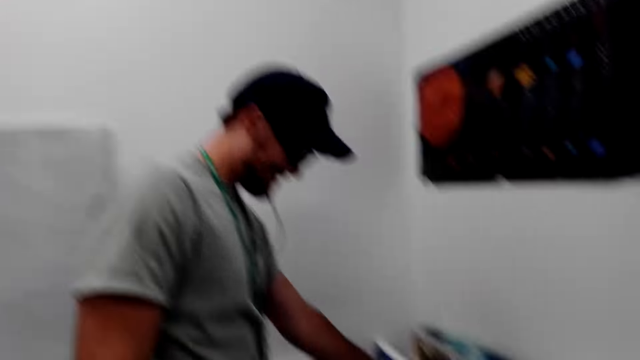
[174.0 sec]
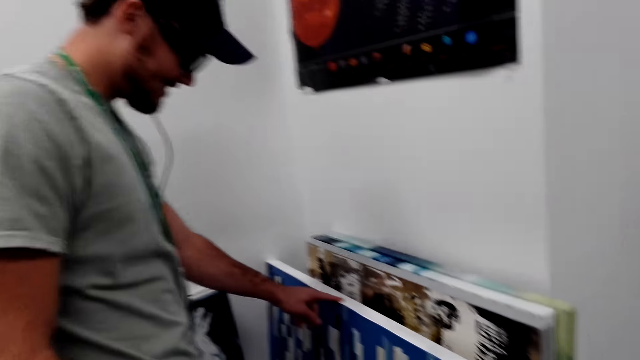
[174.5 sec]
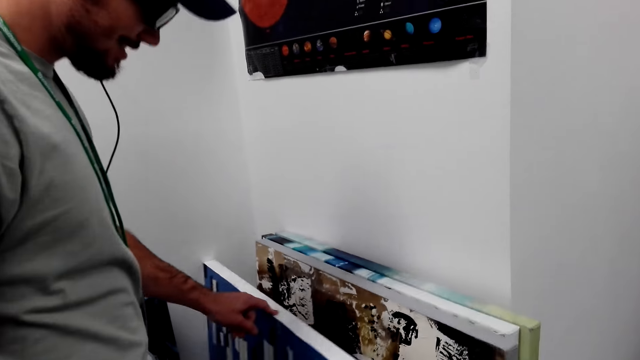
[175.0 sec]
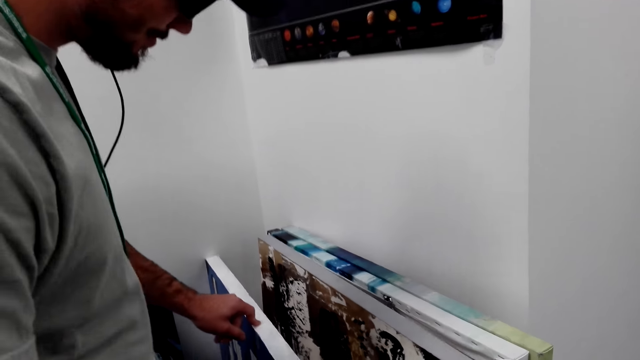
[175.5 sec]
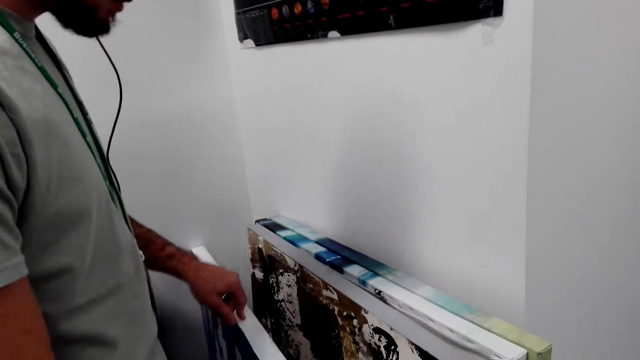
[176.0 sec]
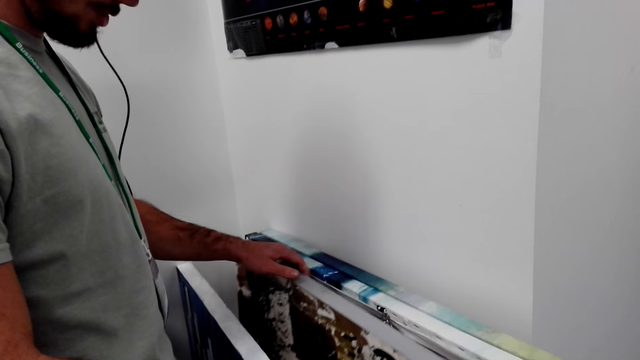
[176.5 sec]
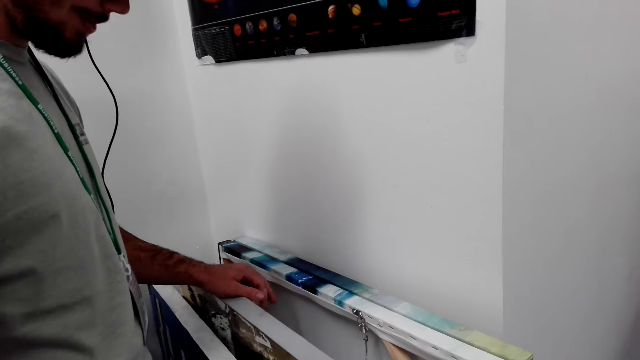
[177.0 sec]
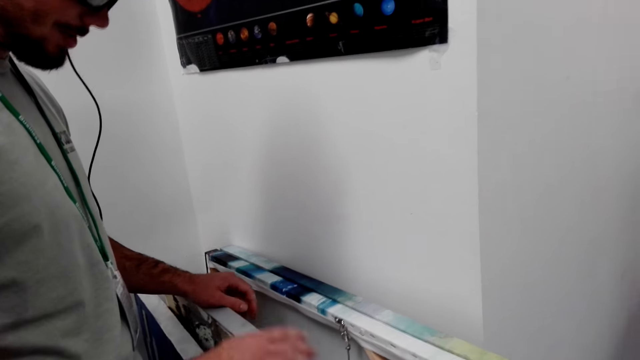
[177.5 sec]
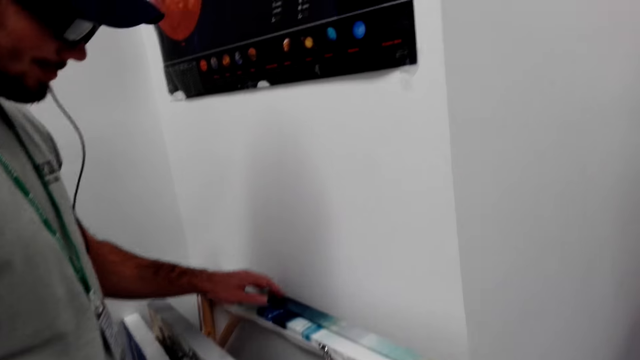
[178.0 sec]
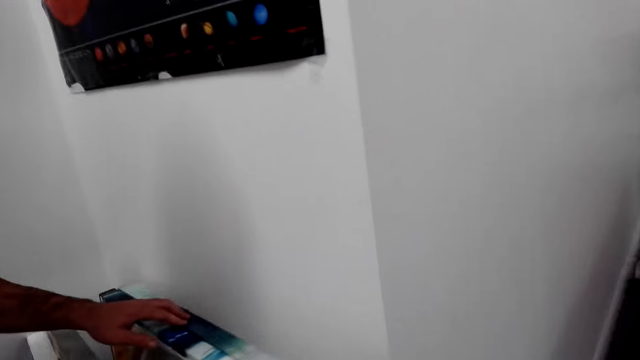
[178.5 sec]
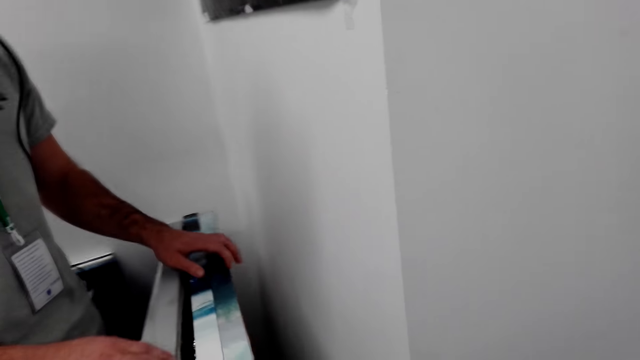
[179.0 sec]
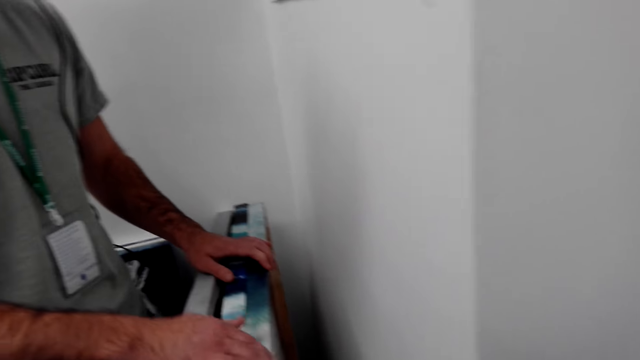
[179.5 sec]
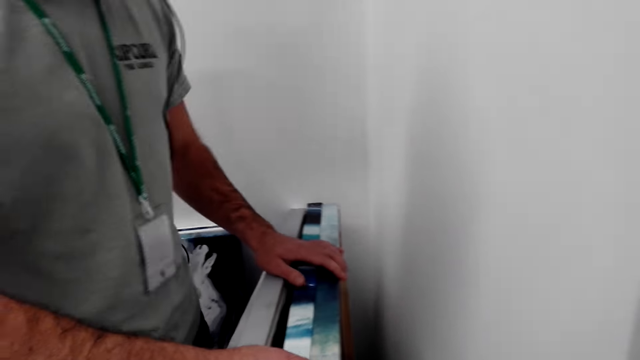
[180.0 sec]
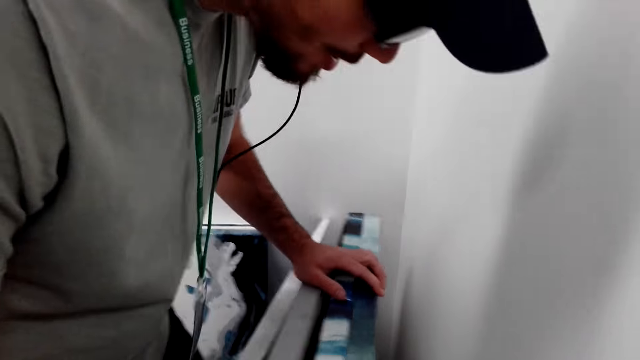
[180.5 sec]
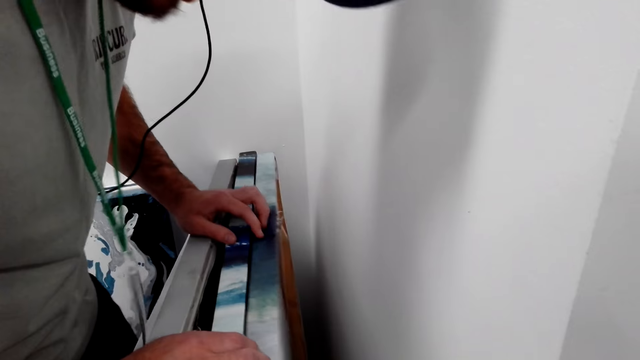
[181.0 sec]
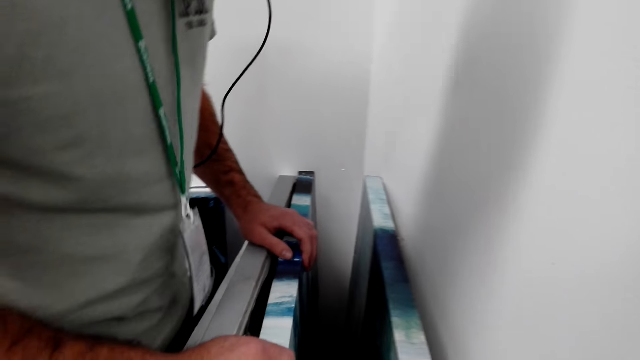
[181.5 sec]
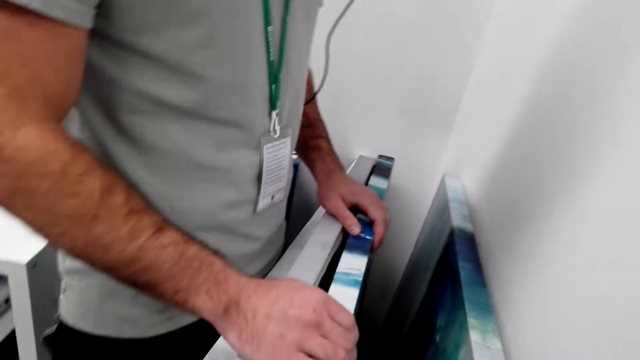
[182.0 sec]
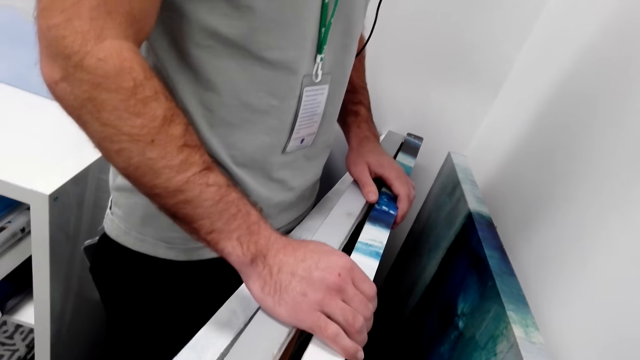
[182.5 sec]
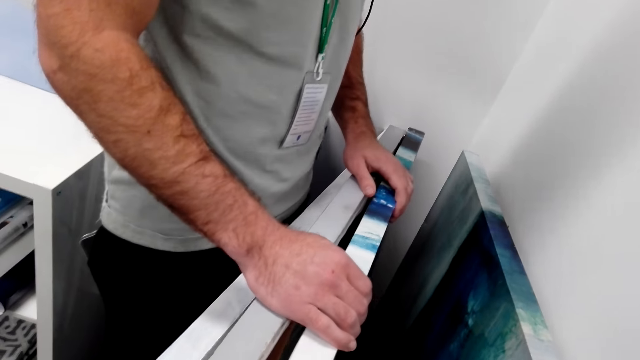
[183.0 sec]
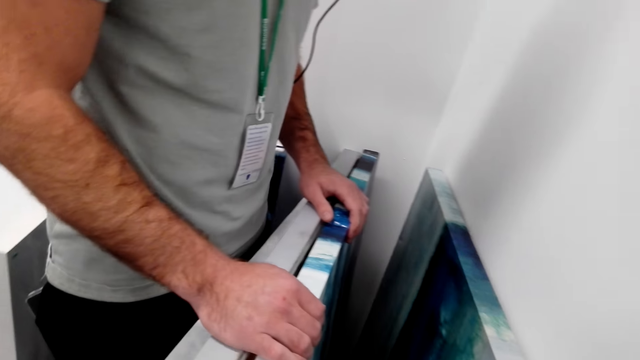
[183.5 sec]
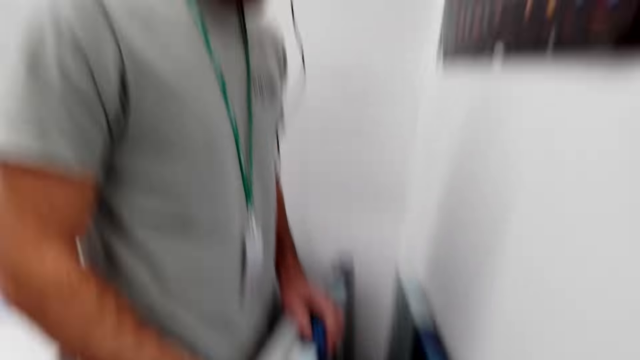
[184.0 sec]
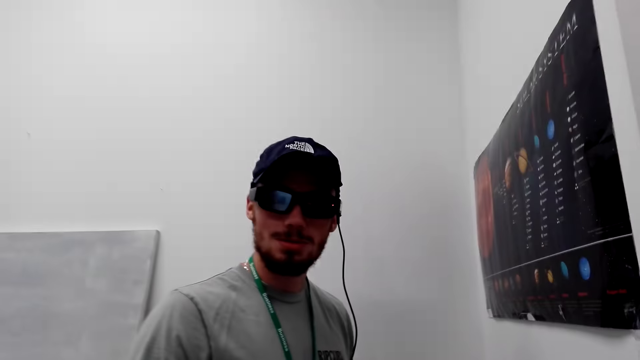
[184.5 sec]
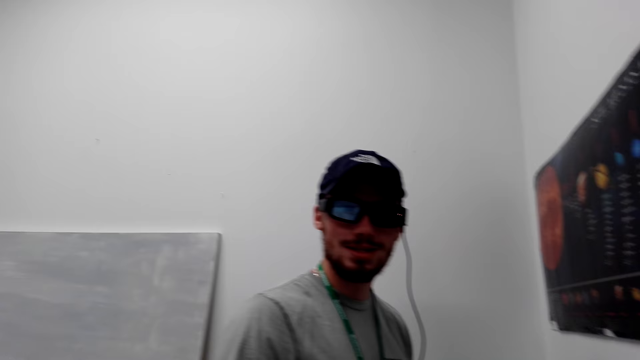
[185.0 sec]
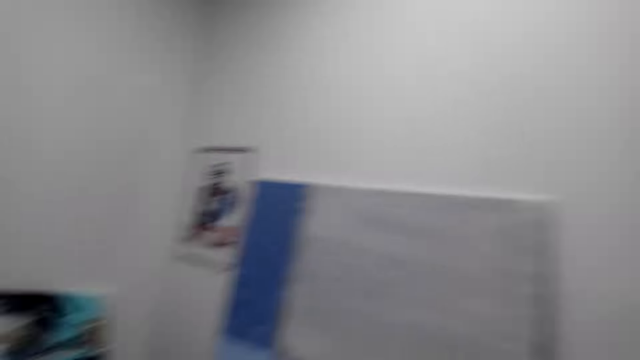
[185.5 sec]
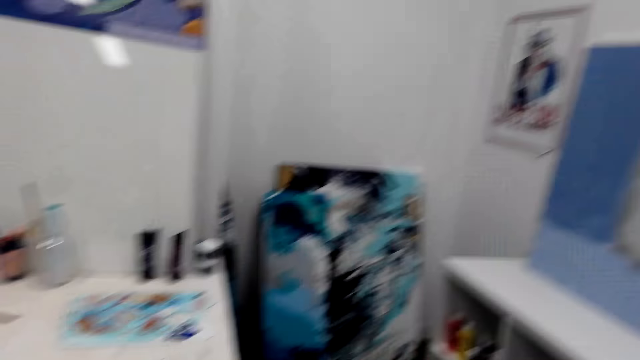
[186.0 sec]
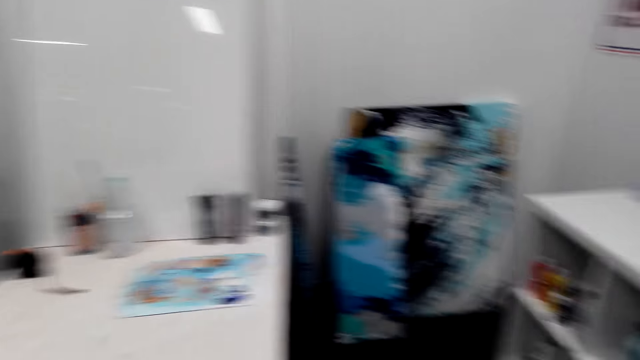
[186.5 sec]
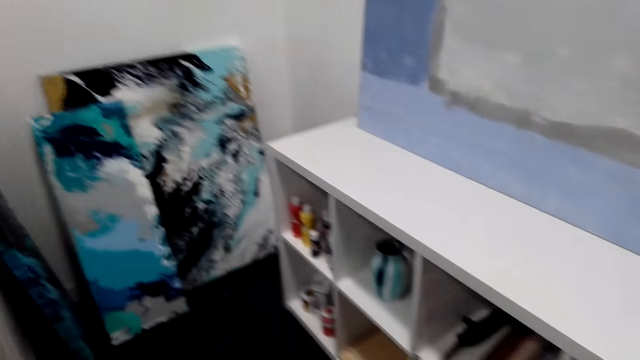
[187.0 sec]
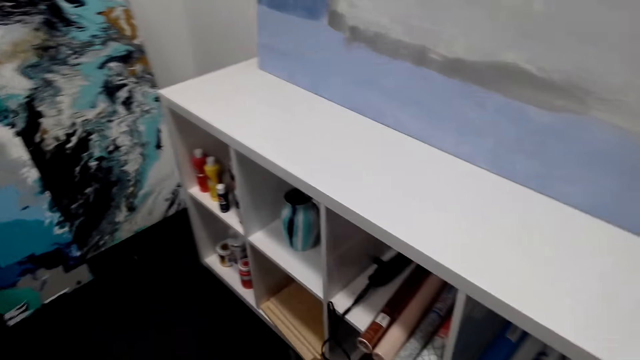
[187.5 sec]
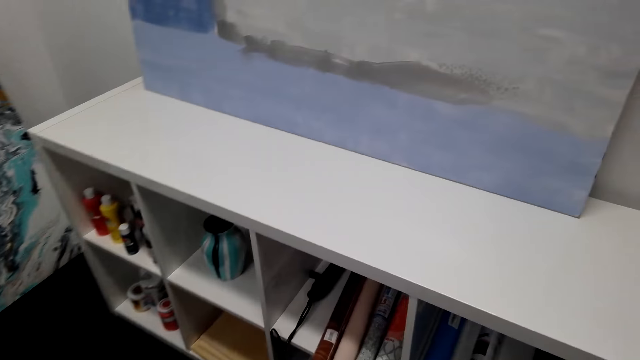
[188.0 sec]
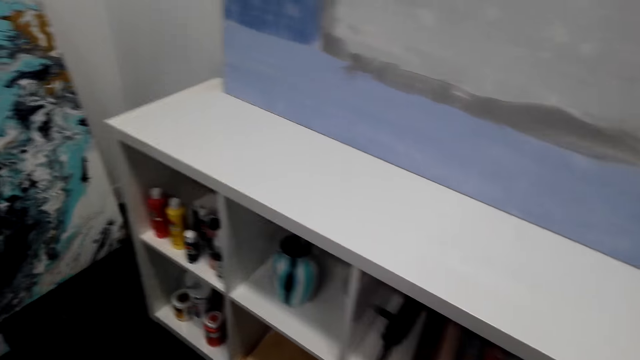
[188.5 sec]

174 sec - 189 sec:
A man holds drawings. The man moves the wooden art. The camera wearer walks around the room.

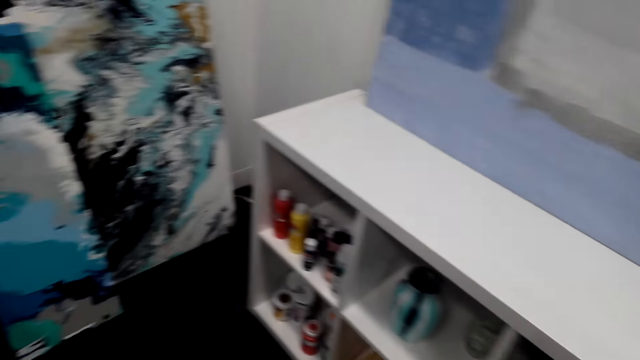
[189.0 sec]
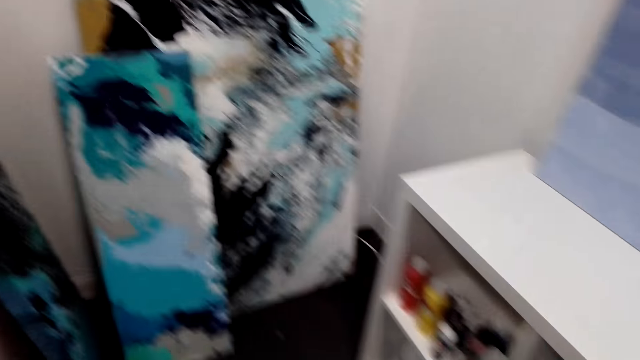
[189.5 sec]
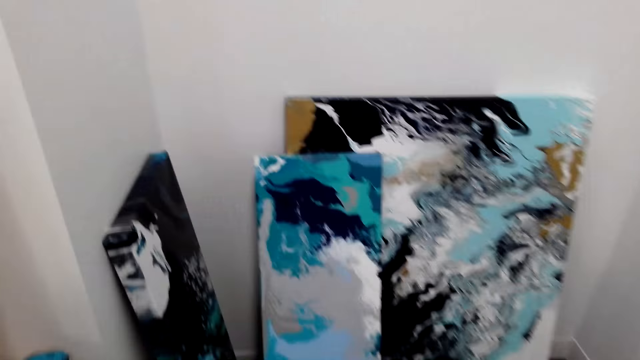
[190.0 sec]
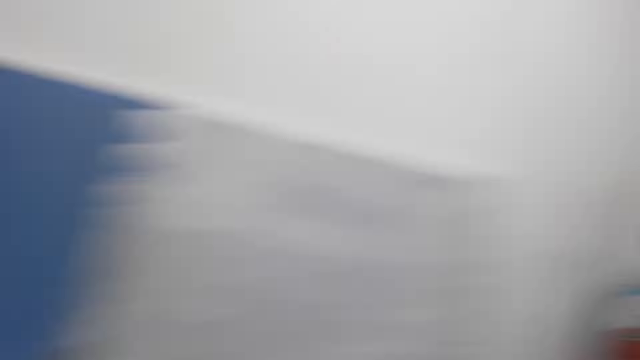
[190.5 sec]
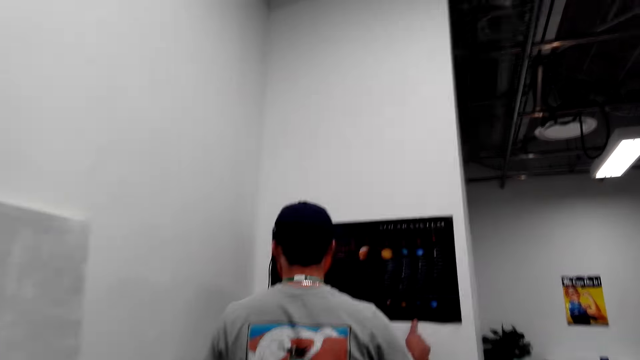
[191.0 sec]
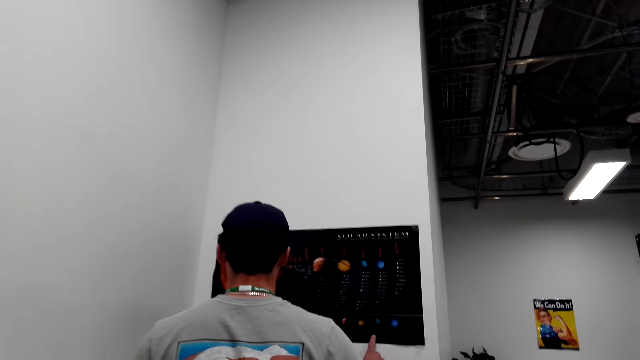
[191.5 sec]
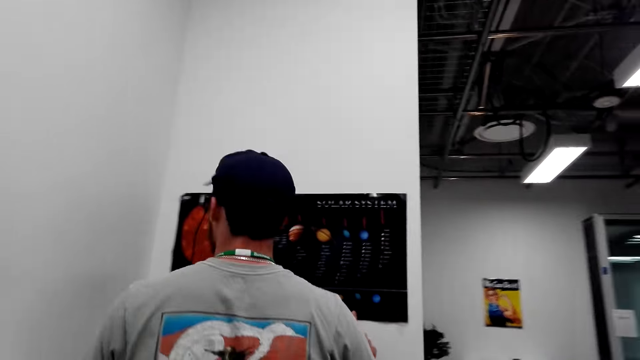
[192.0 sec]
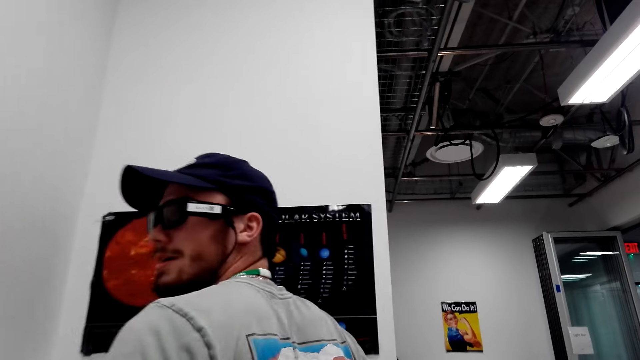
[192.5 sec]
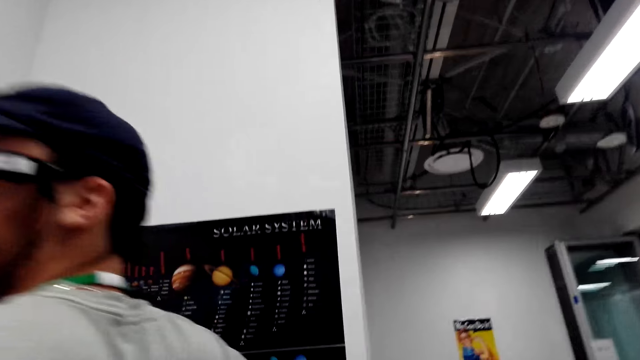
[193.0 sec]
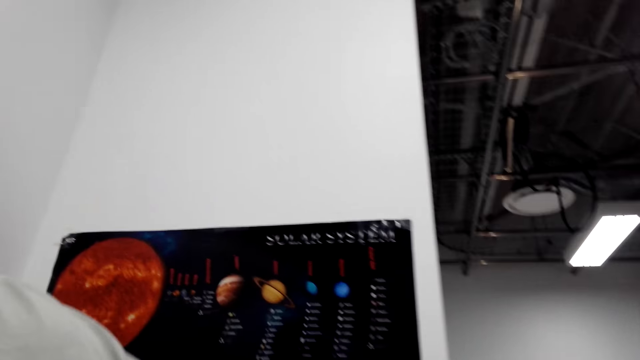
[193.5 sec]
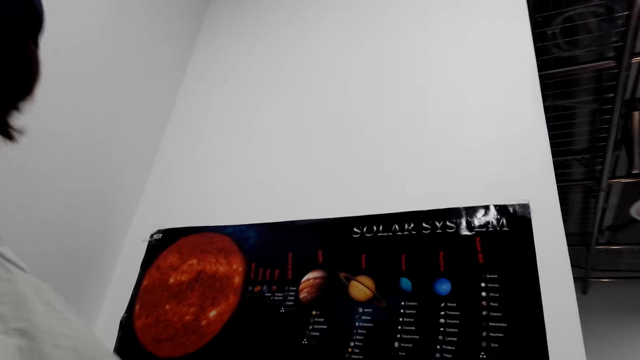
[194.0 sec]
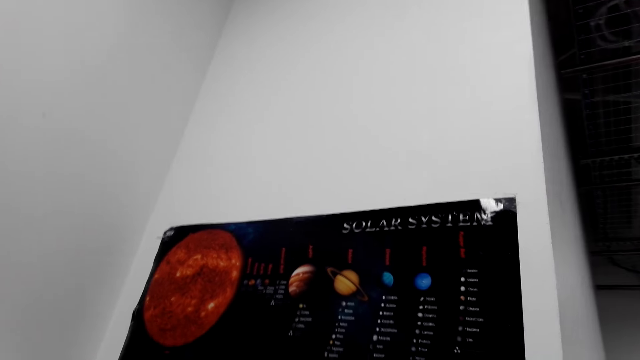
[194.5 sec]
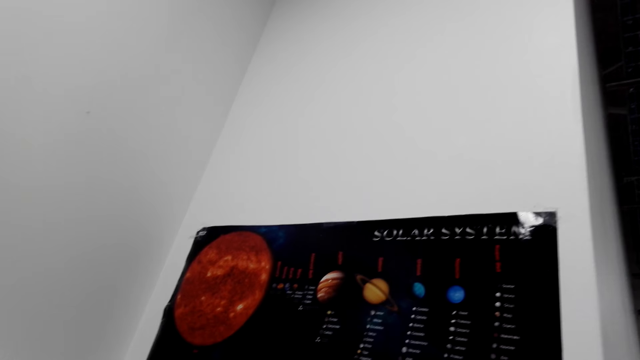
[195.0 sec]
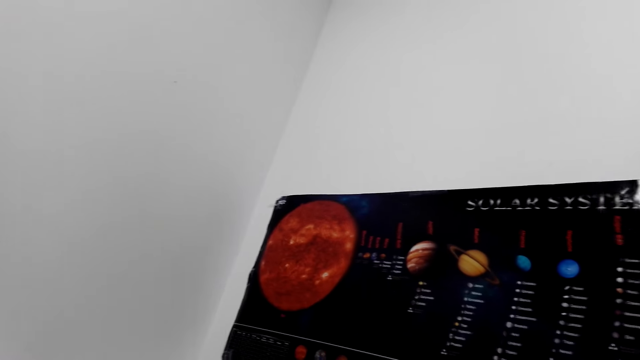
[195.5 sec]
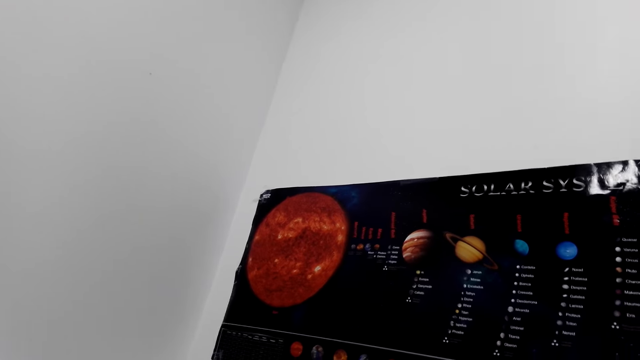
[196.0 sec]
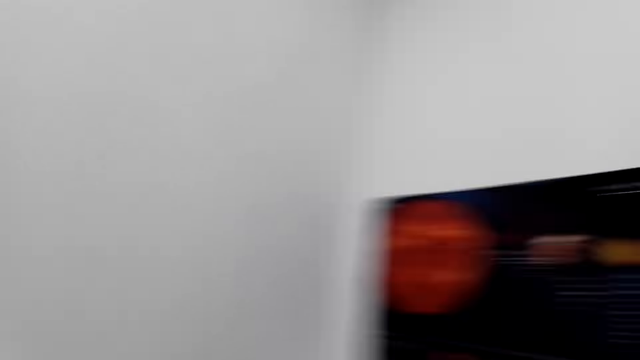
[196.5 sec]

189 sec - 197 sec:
A man holds a piece of art on the wall. The camera wearer walks around the room.
